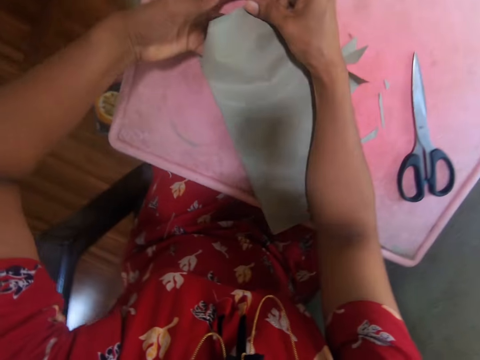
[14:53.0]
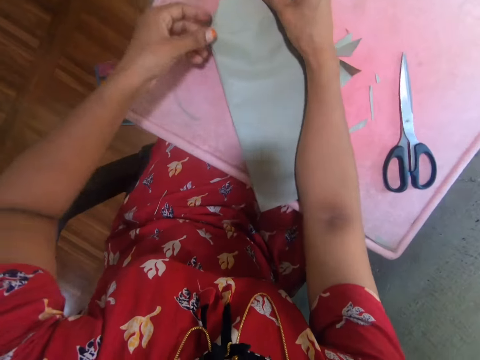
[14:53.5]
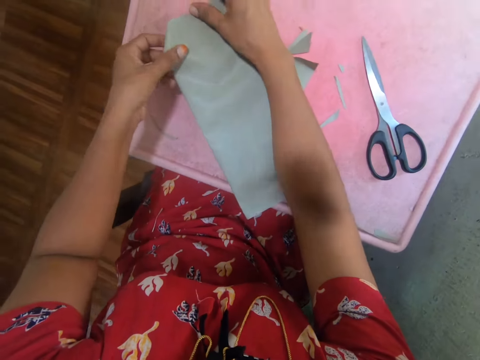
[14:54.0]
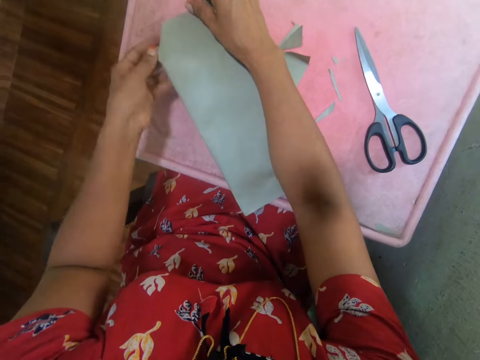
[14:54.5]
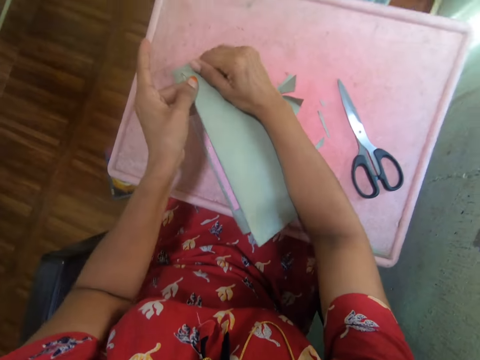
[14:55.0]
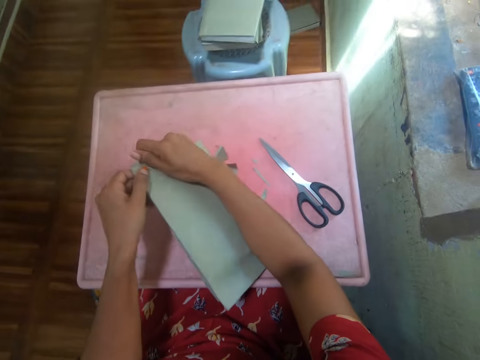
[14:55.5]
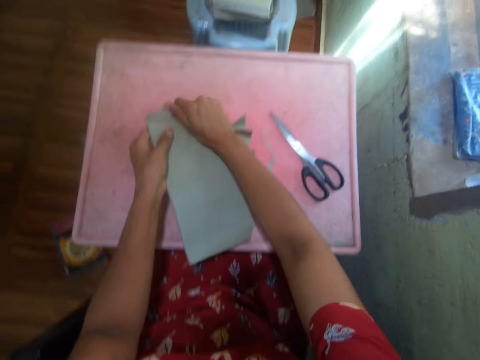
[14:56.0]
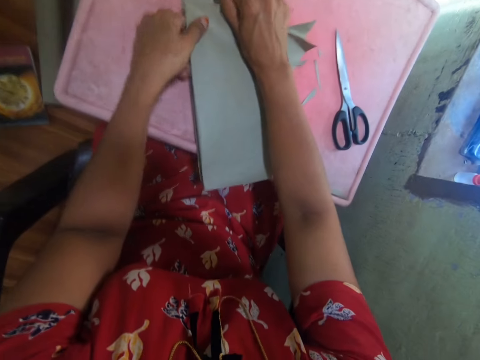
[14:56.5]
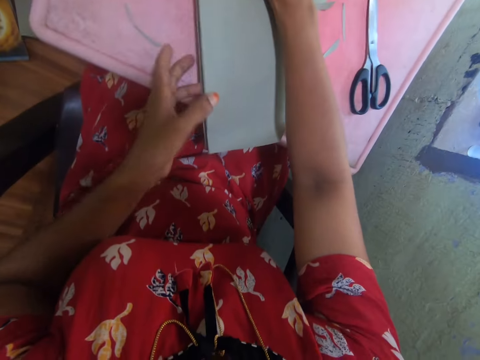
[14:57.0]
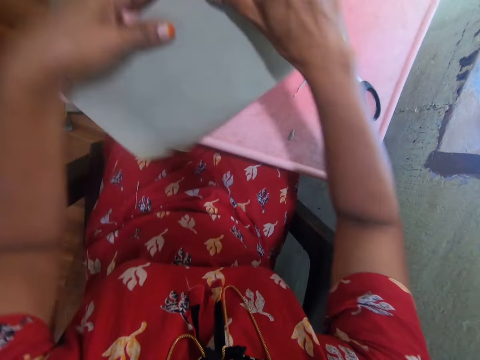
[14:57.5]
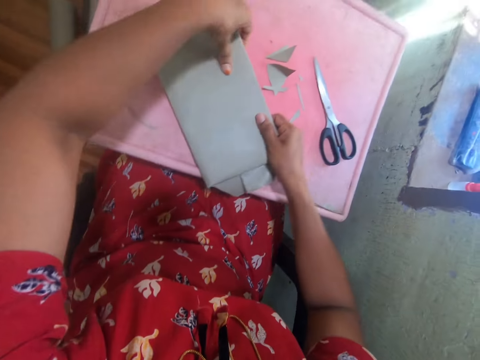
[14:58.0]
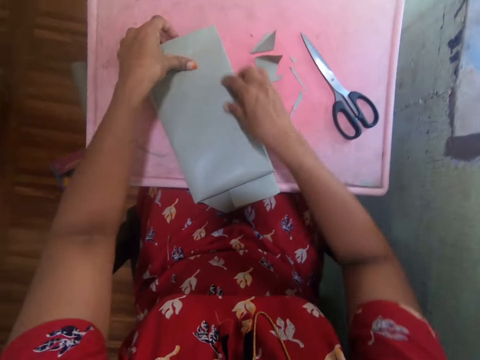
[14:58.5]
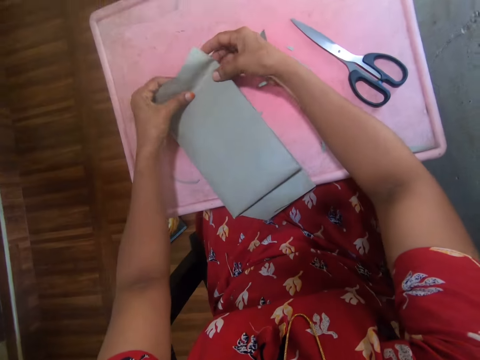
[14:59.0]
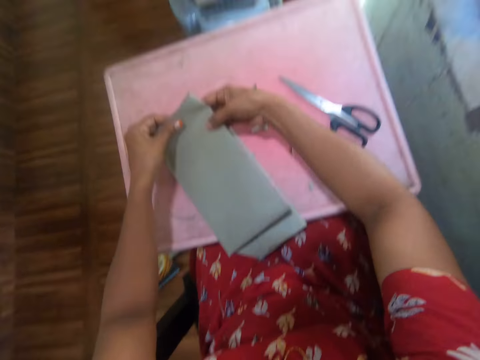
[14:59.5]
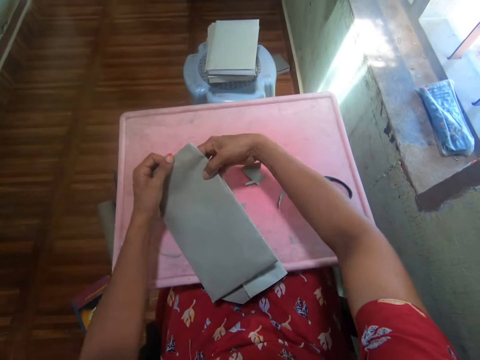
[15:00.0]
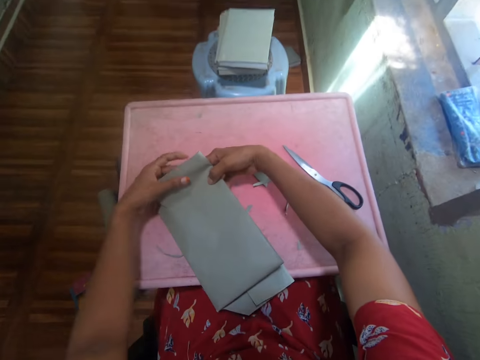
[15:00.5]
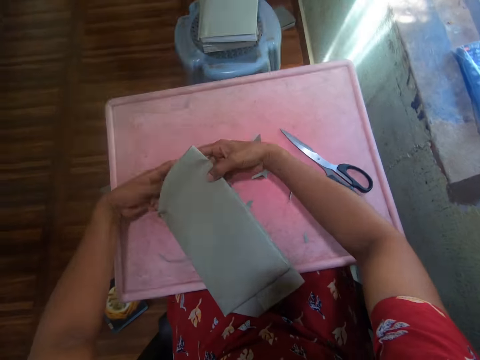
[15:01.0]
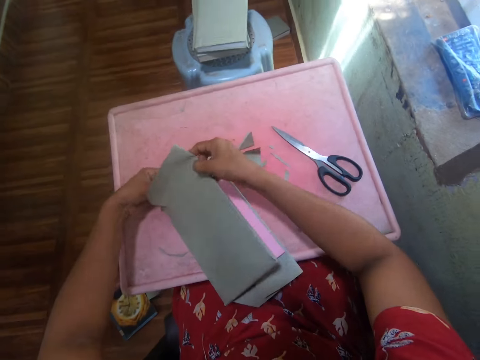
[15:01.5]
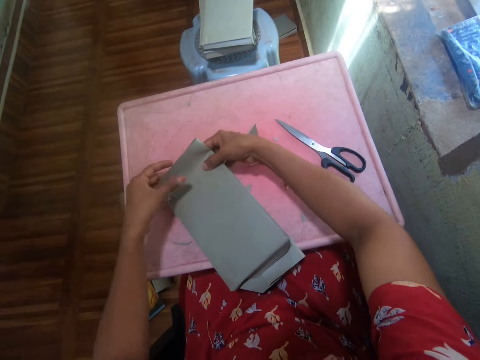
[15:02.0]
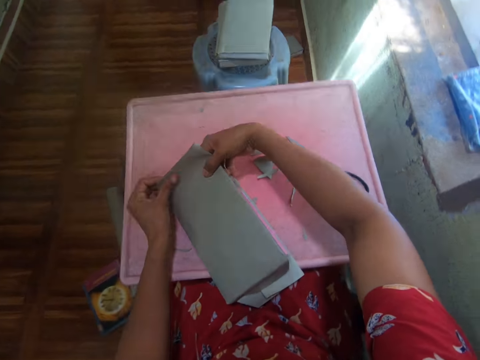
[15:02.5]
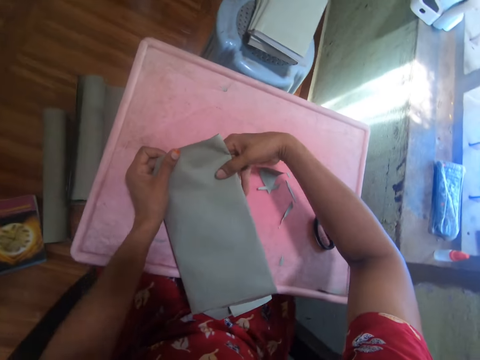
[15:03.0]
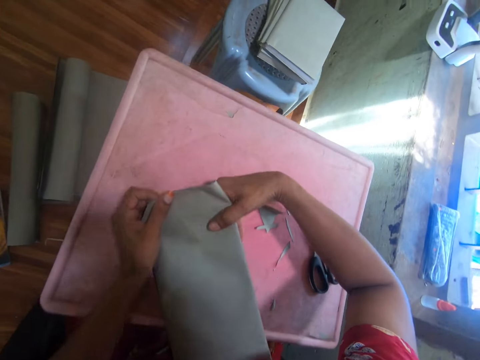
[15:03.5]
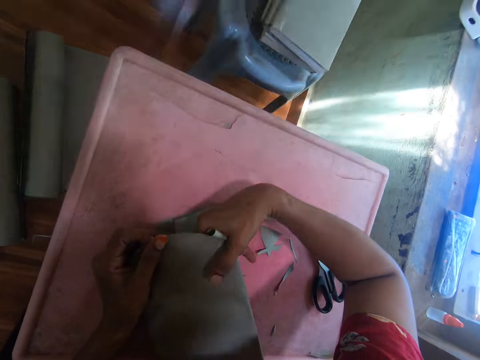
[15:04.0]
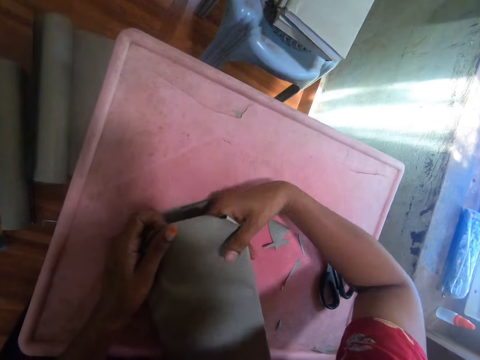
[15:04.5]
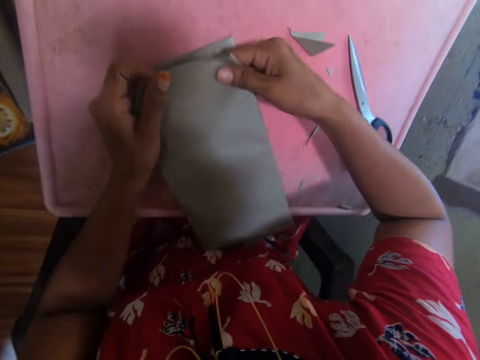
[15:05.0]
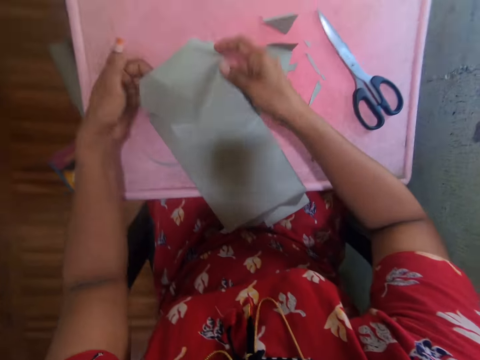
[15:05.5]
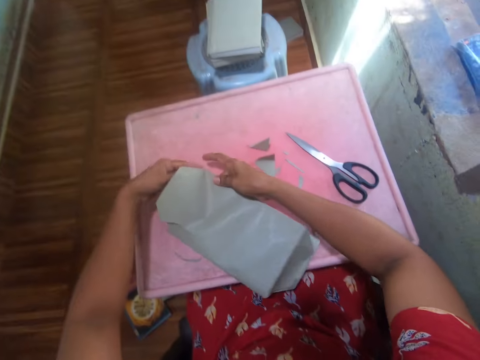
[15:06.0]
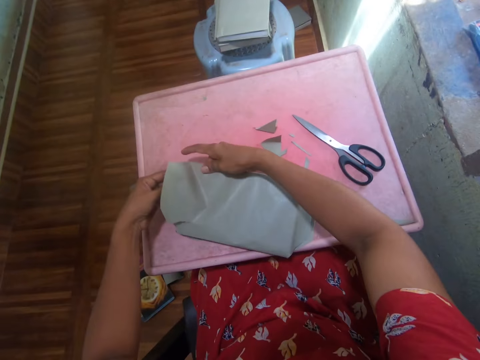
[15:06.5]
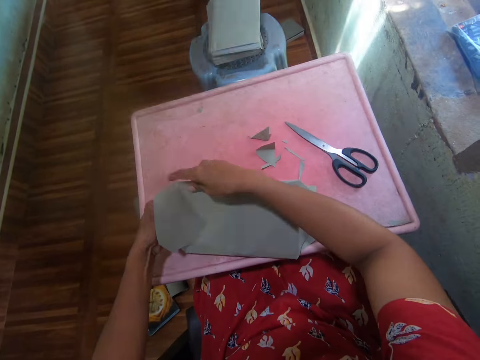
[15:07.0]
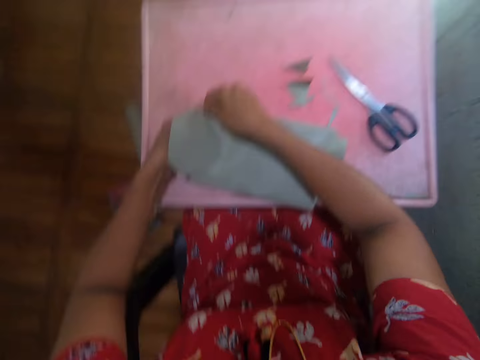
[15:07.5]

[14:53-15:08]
The camera wearer turns the book around. They fold the piece of paper.

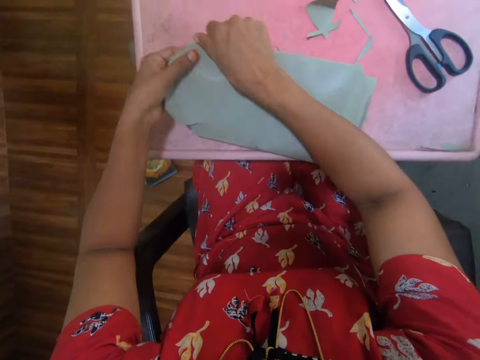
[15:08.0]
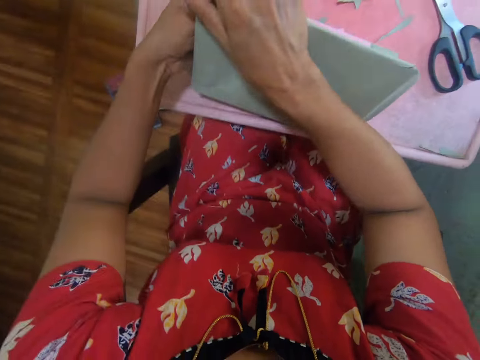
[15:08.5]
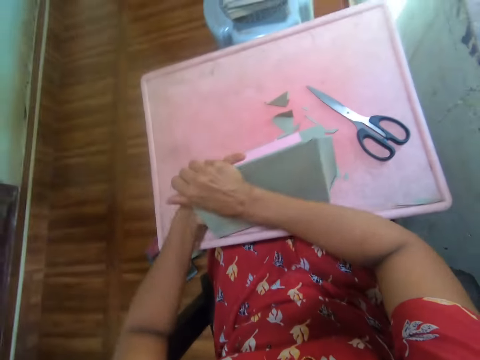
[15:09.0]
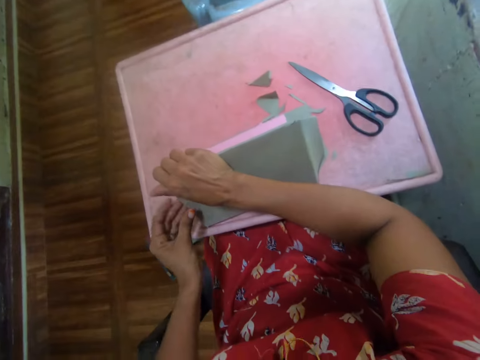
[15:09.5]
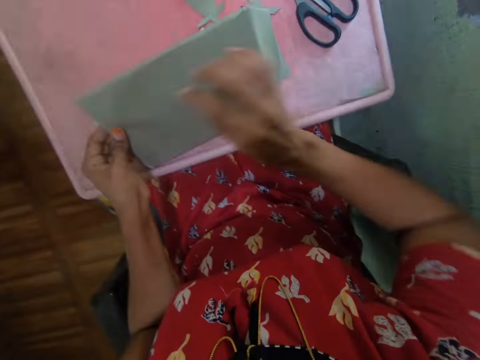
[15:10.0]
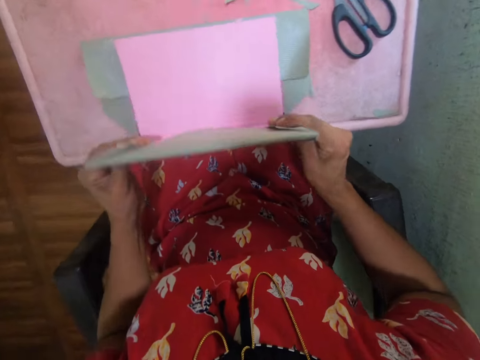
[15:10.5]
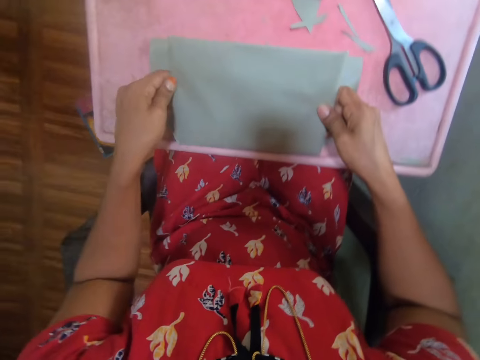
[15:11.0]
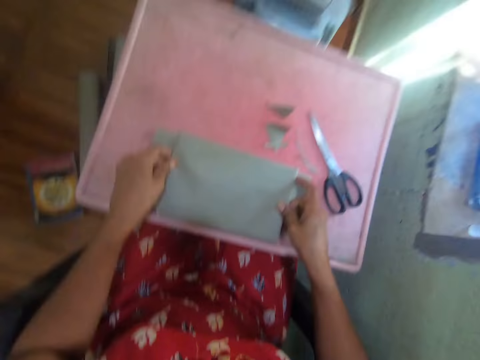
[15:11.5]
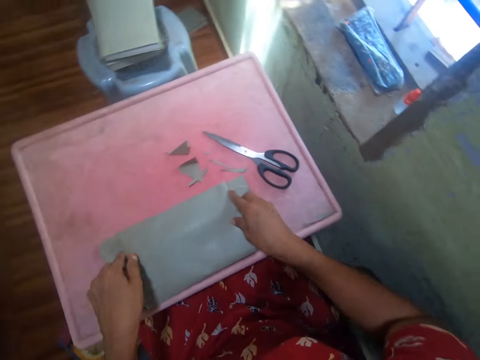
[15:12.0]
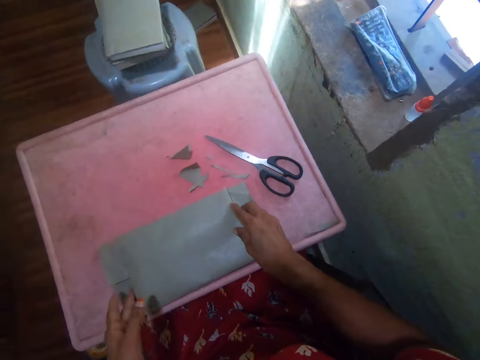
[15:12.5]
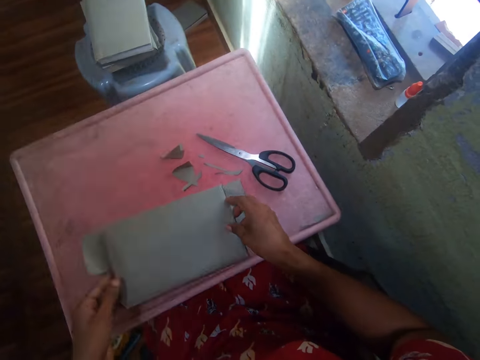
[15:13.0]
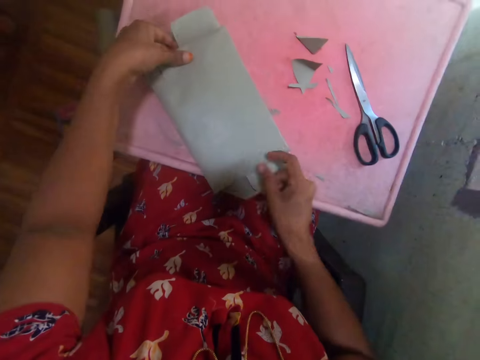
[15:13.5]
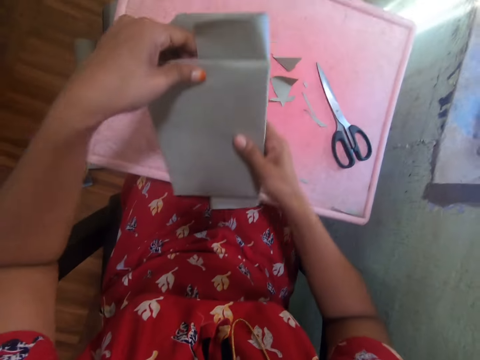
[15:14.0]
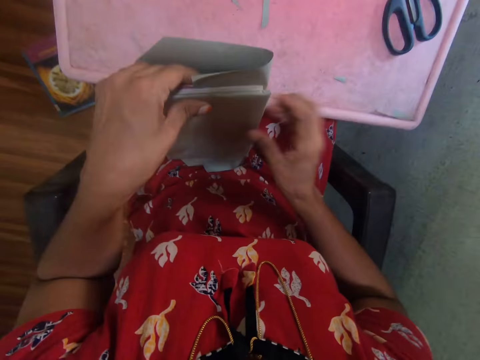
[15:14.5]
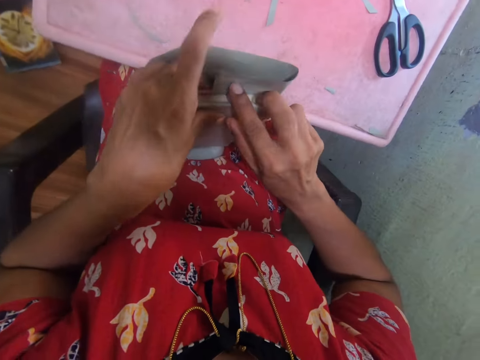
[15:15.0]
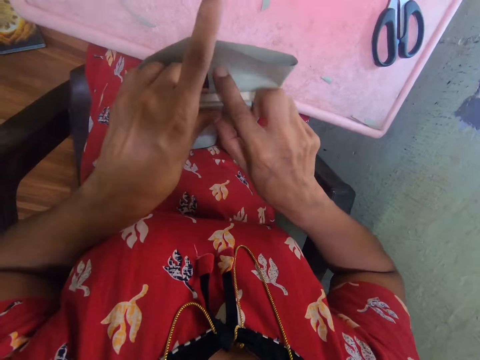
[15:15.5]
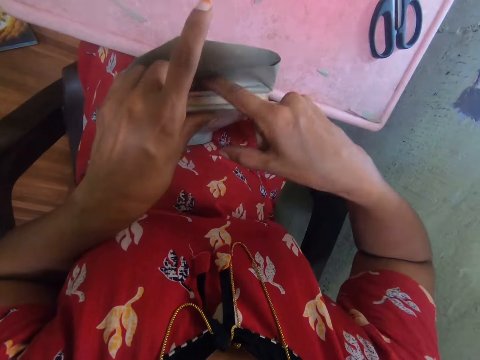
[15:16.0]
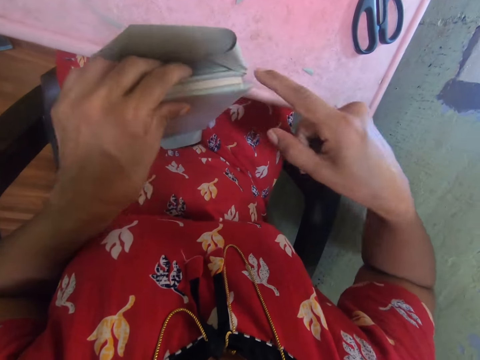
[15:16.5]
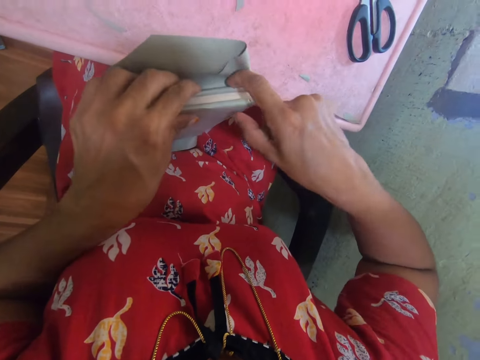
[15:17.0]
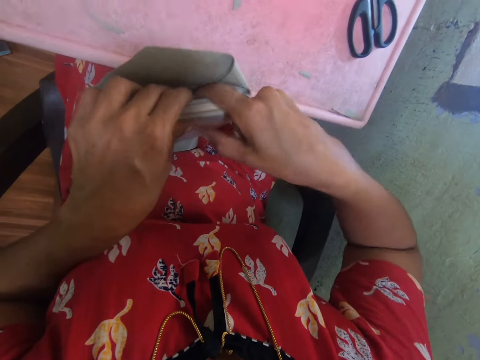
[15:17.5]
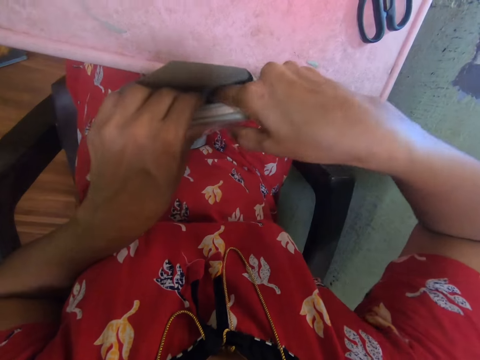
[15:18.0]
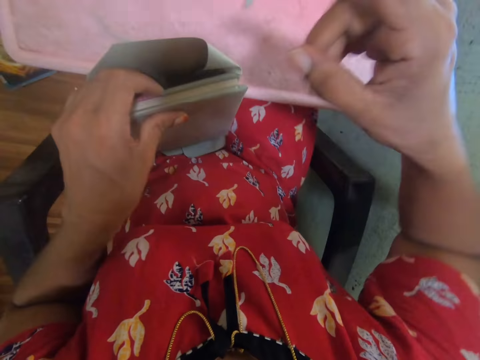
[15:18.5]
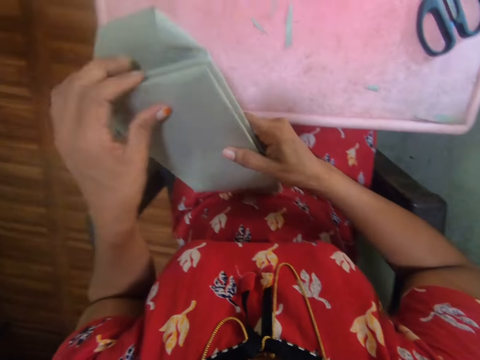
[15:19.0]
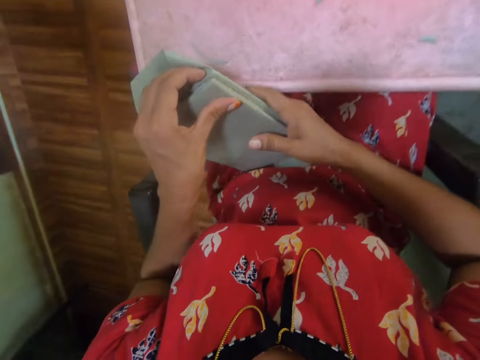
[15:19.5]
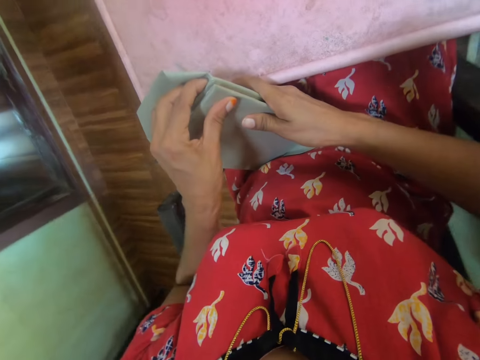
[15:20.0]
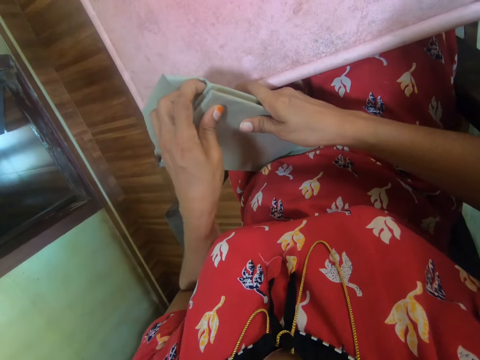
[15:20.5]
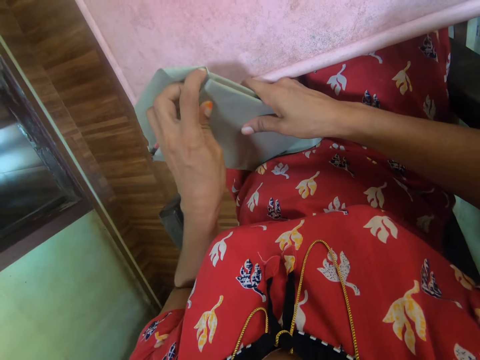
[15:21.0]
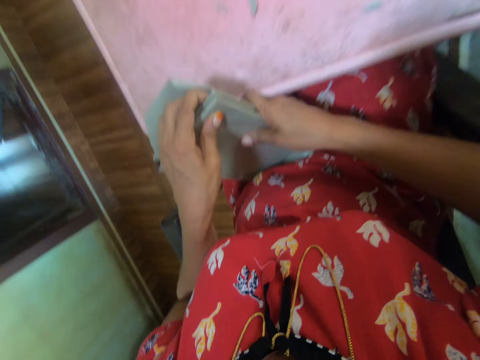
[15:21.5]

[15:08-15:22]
The camera wearer picks up the book from the table. They fold the piece of paper.
